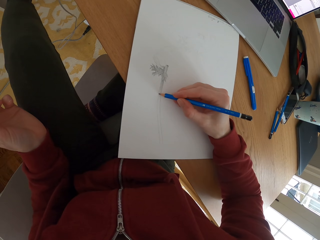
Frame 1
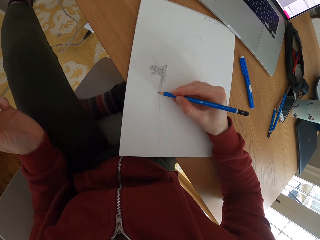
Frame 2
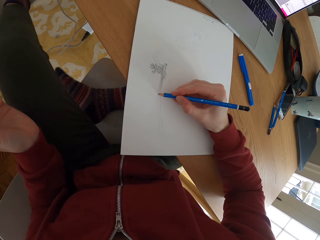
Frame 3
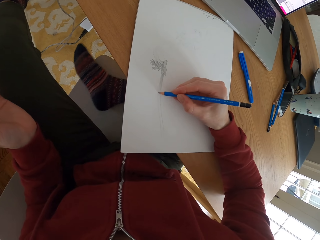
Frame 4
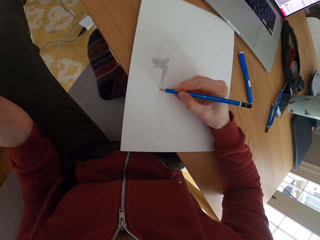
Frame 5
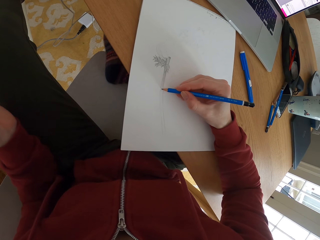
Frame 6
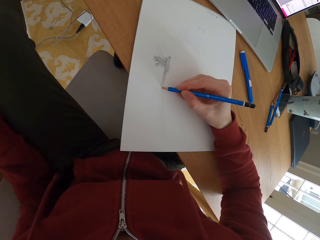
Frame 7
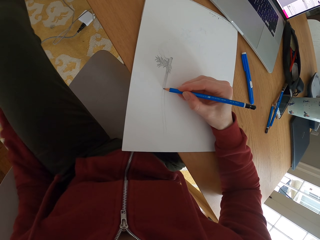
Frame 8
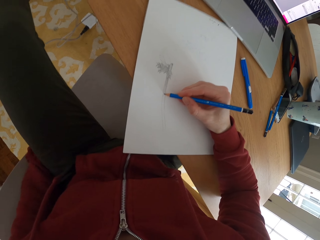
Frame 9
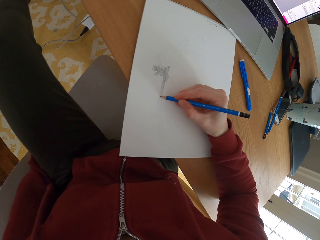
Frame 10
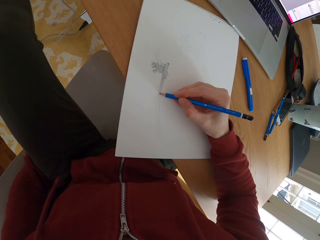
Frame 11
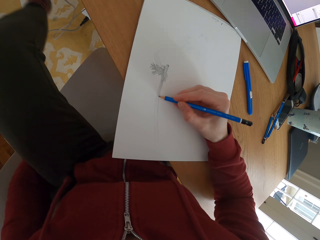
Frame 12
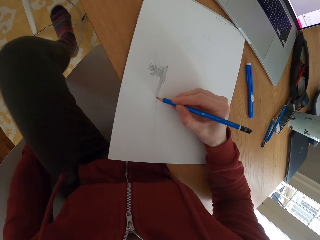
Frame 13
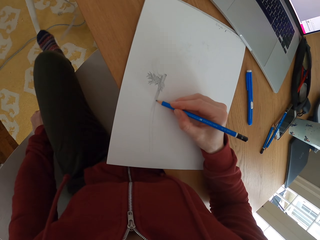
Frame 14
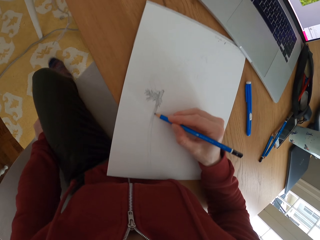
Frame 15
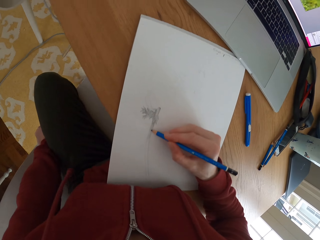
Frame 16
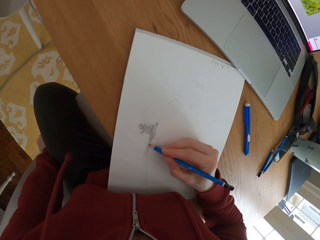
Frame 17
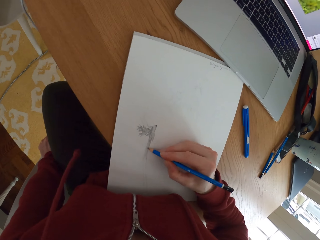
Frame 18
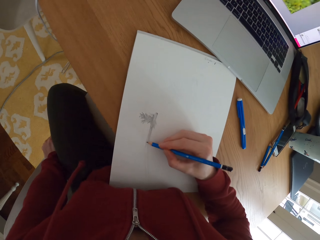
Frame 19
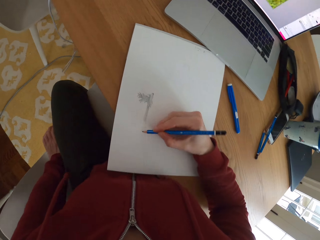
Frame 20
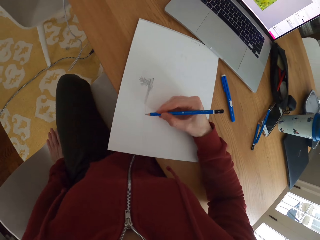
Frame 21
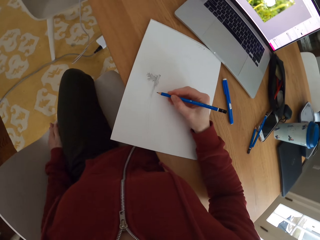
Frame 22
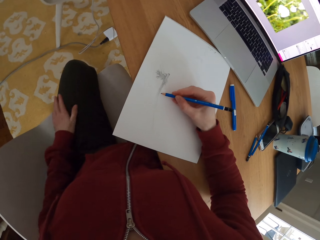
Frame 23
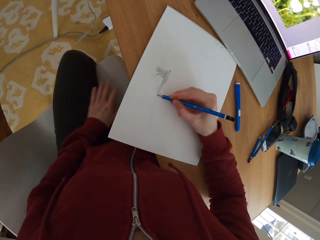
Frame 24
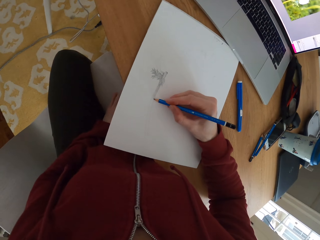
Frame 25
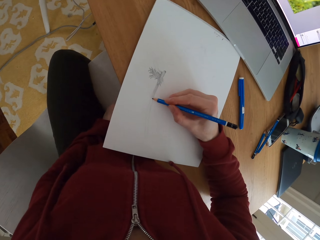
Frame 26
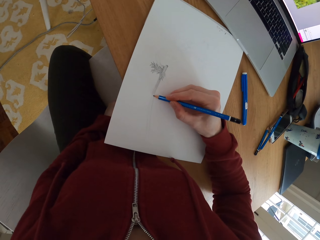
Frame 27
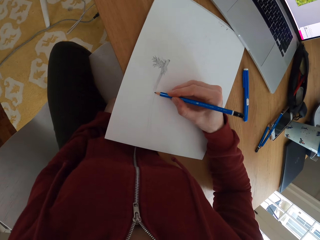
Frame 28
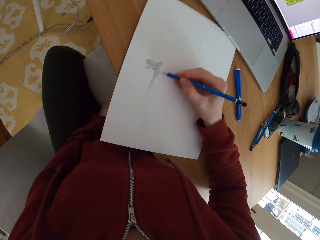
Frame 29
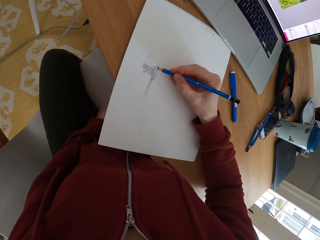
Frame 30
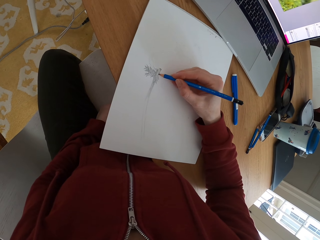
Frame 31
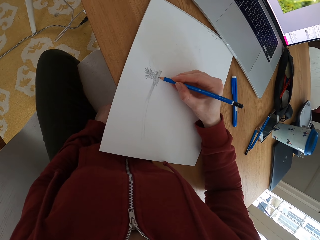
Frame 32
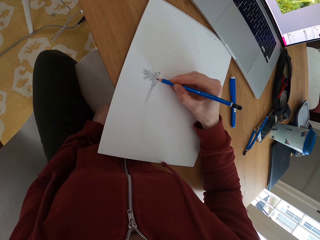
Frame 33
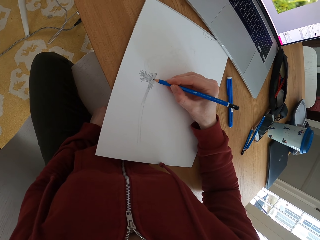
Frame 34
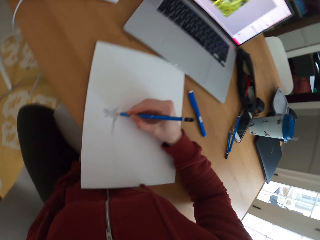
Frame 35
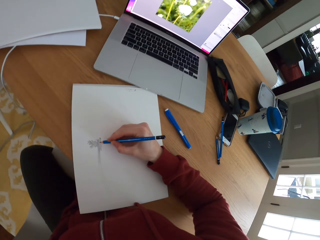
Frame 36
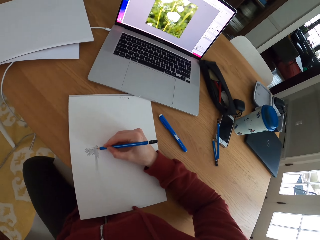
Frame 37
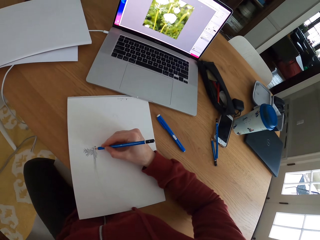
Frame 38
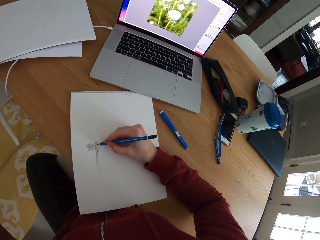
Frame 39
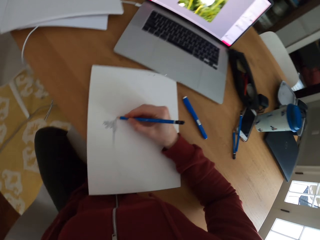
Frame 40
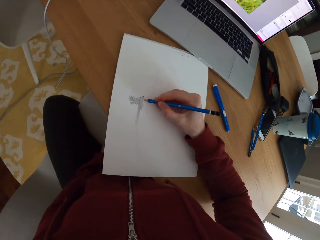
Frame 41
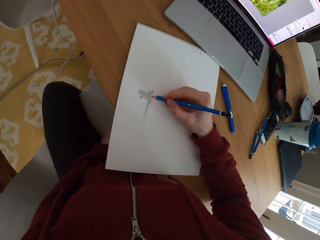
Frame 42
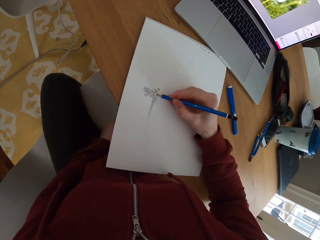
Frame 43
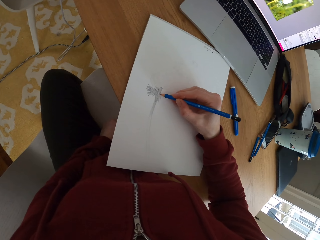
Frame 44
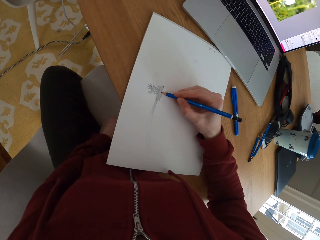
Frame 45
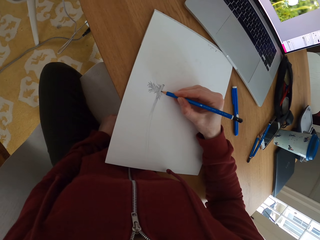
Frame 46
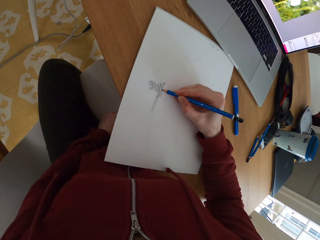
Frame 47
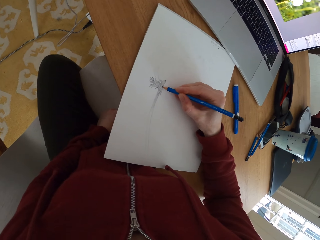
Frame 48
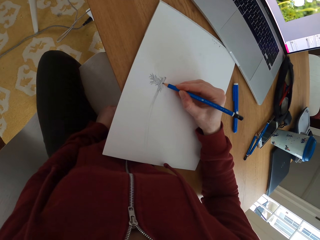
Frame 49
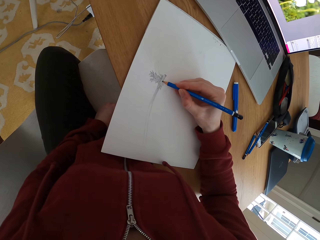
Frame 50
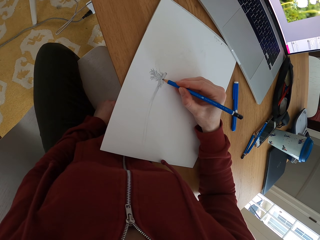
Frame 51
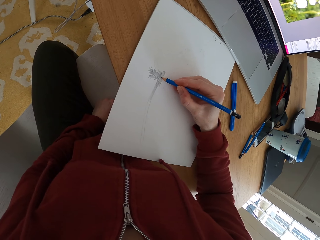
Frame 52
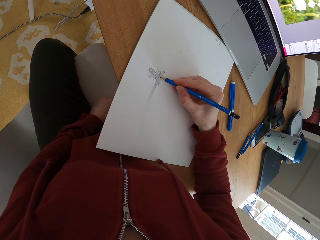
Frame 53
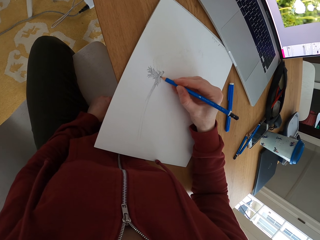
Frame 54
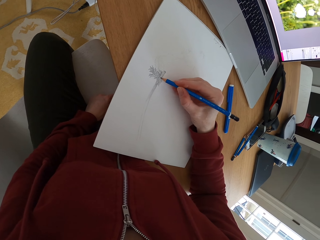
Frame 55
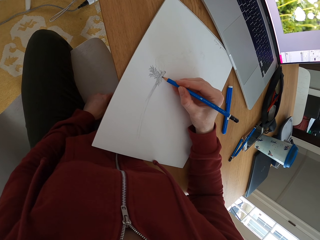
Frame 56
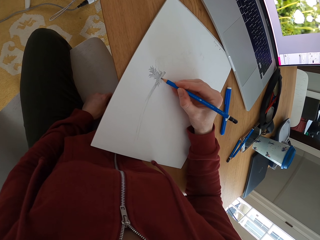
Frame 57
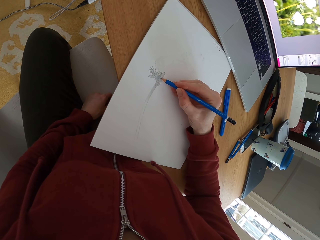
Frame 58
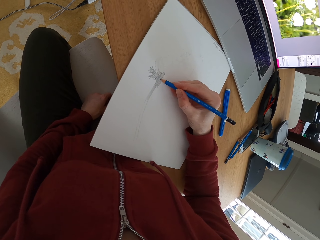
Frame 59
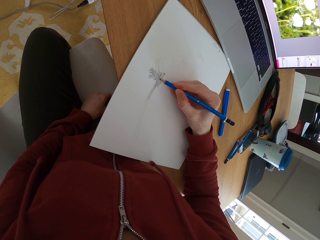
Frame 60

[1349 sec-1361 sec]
The camera wearer lowers the right leg. They move the left hand. They stare at the laptop.

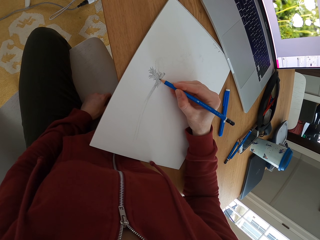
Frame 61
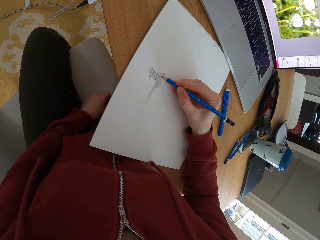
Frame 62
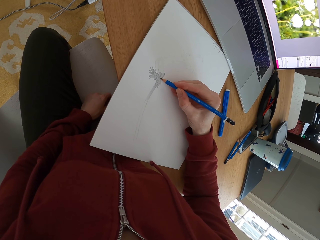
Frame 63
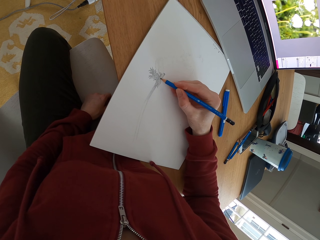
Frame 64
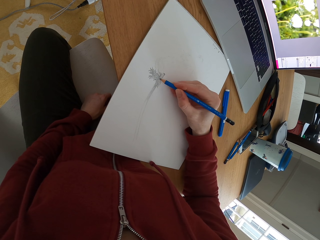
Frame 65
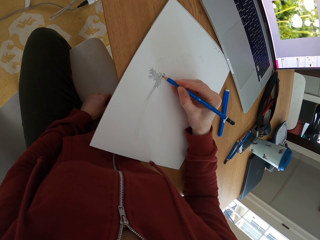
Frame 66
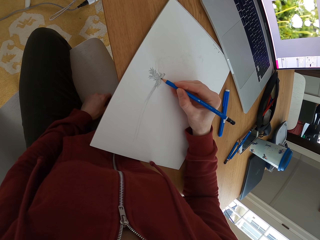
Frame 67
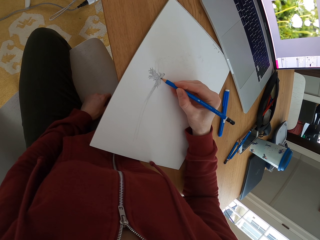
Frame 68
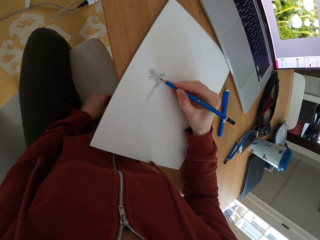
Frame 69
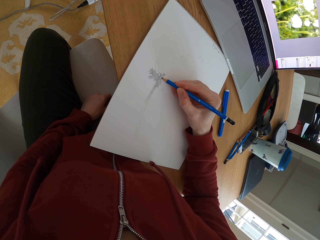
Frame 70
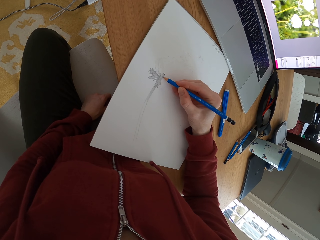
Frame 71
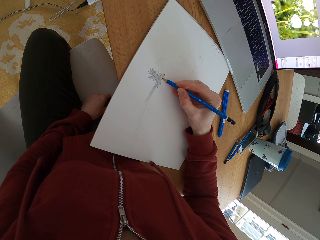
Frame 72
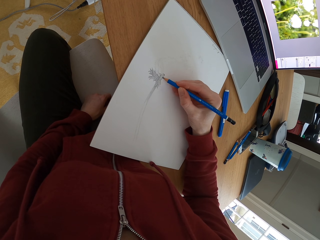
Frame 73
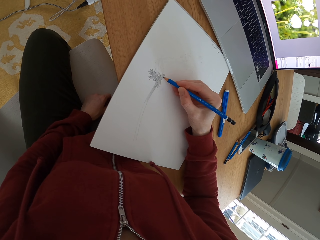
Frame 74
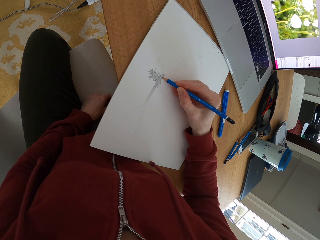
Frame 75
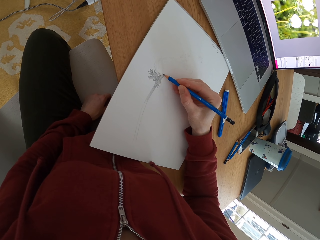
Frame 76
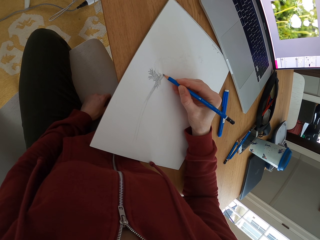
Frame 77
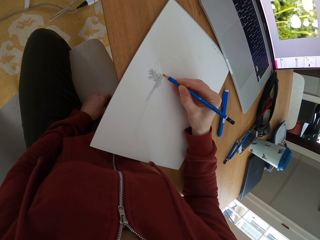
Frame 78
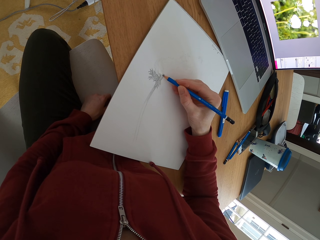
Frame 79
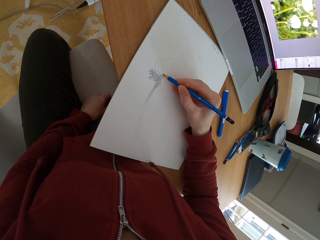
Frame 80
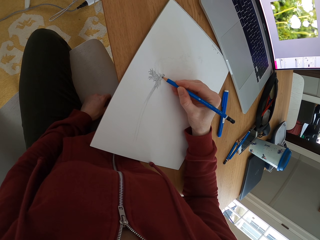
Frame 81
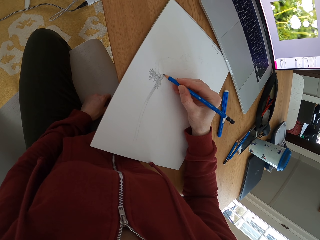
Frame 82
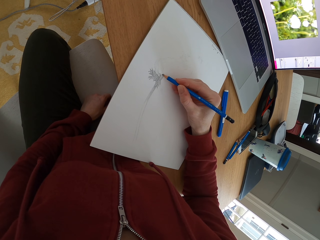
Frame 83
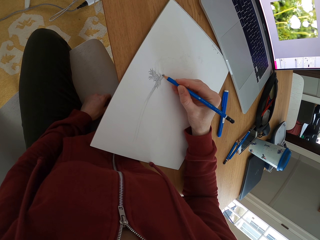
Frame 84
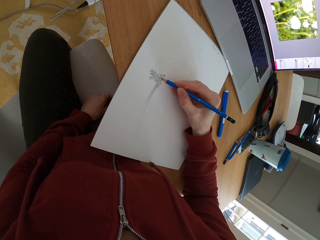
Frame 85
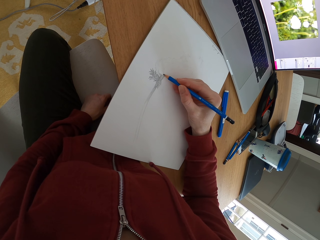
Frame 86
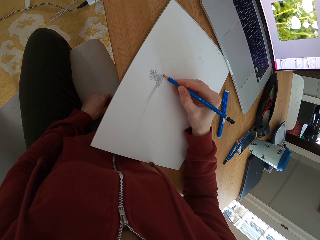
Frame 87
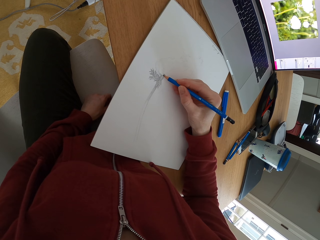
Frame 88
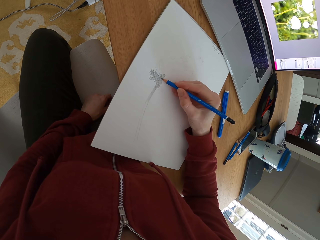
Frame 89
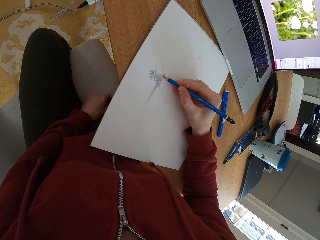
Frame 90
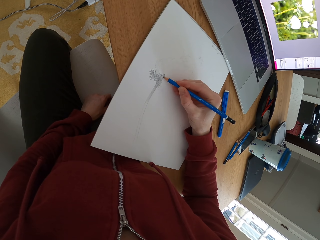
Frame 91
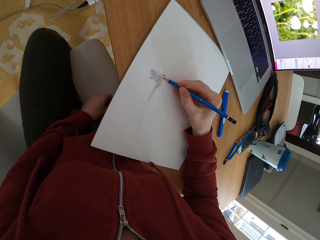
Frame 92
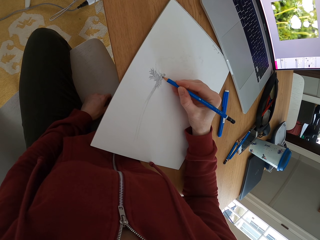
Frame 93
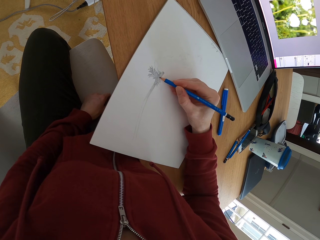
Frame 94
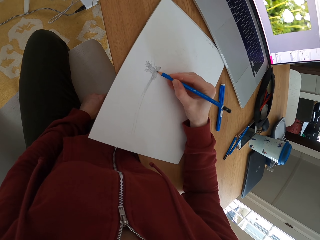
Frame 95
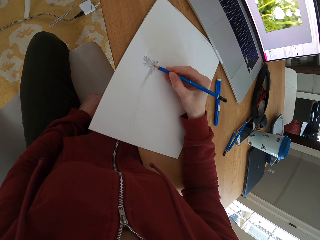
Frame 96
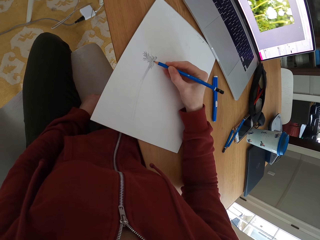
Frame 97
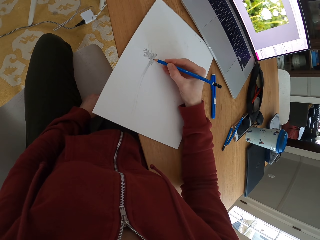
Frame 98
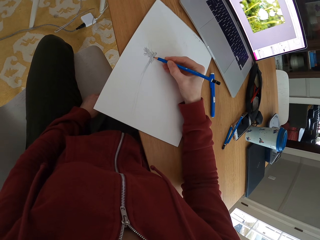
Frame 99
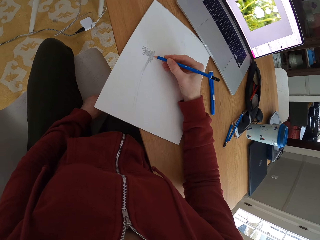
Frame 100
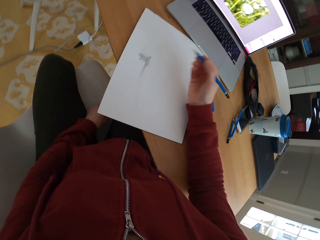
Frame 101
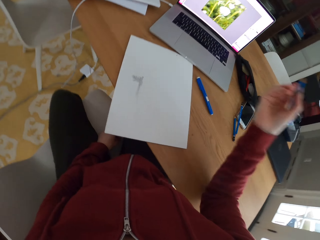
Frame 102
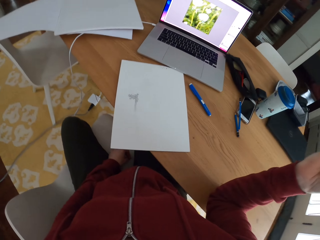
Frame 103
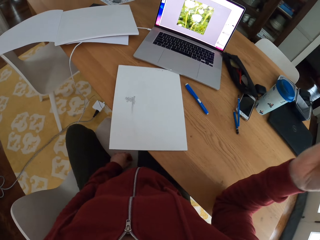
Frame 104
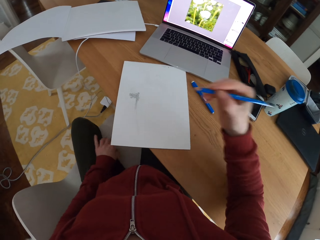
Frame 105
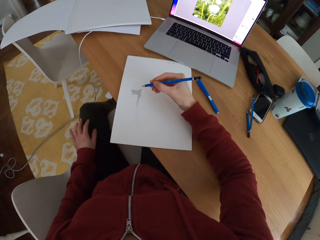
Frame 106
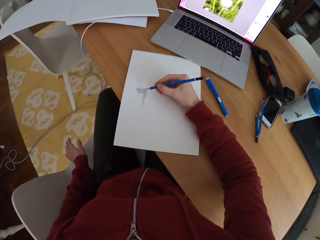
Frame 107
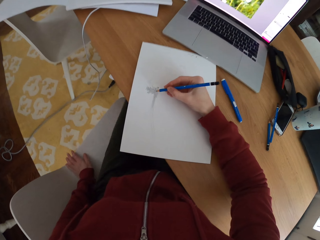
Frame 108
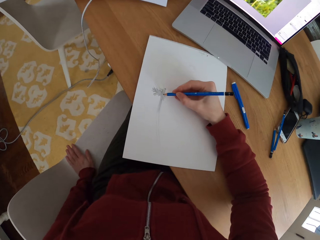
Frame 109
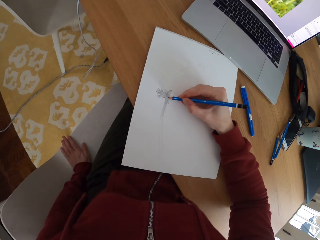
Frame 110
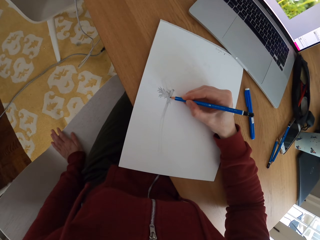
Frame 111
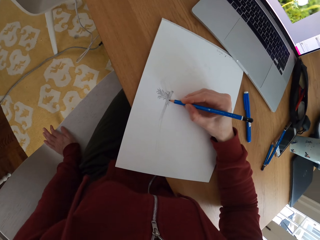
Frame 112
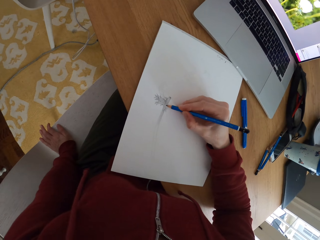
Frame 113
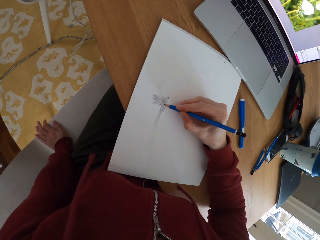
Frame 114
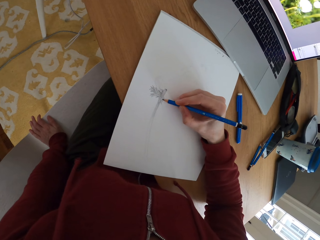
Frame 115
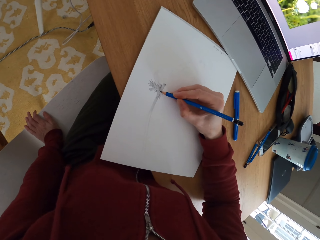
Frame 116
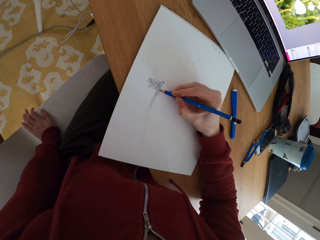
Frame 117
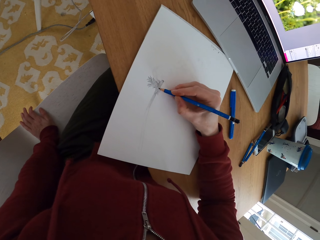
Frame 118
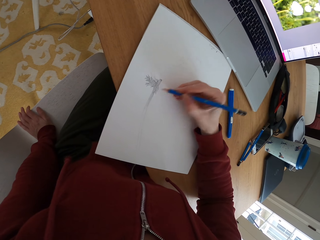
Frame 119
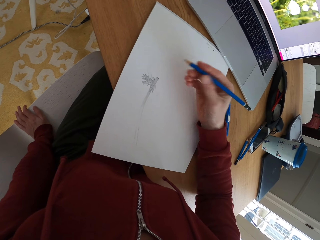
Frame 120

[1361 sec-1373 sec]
The camera wearer draws on the paper. She moves her hand. She touches the chair.
